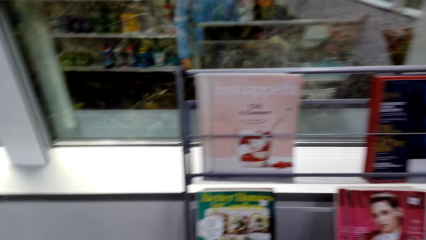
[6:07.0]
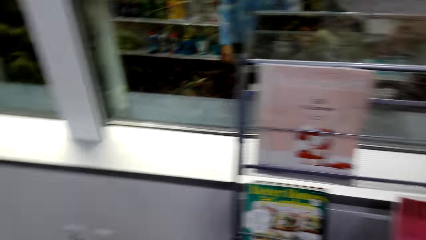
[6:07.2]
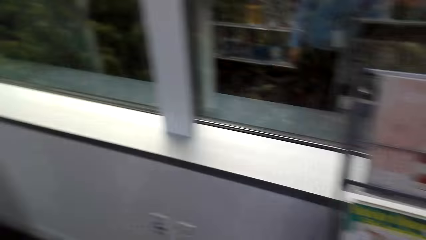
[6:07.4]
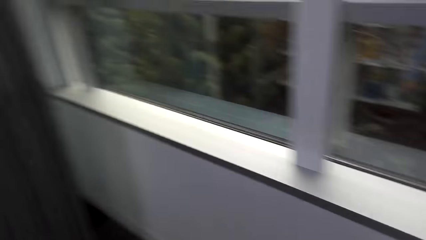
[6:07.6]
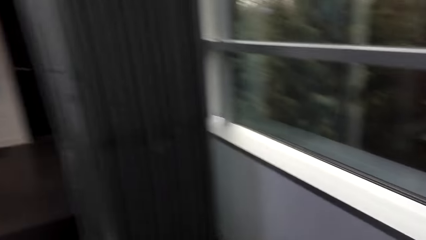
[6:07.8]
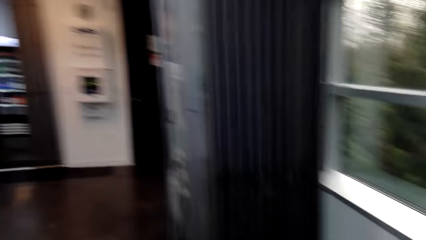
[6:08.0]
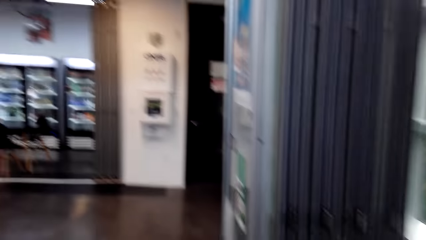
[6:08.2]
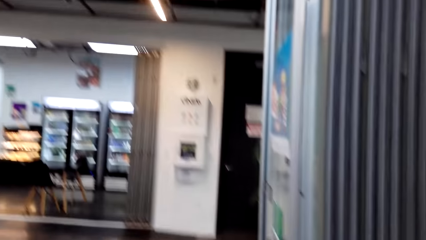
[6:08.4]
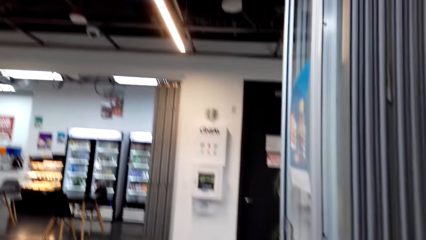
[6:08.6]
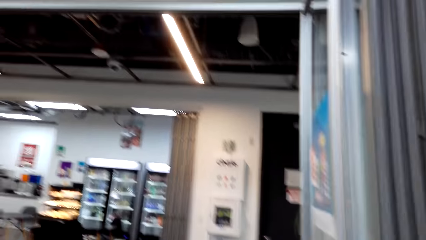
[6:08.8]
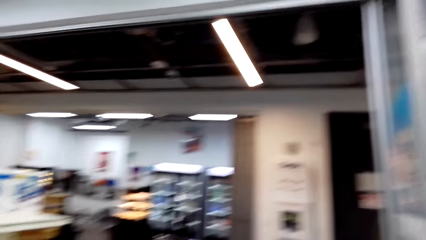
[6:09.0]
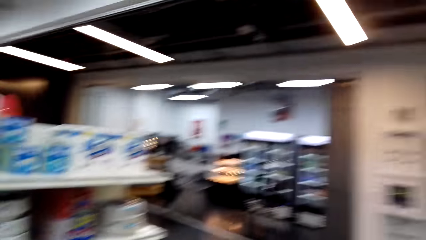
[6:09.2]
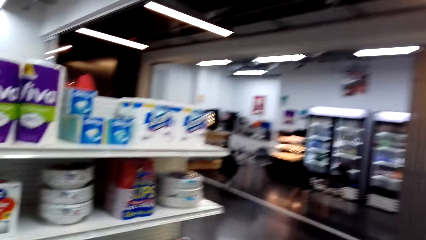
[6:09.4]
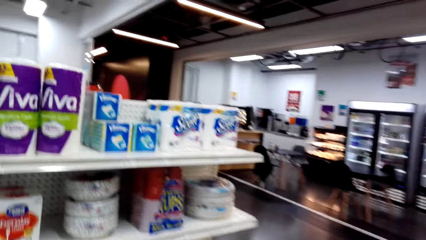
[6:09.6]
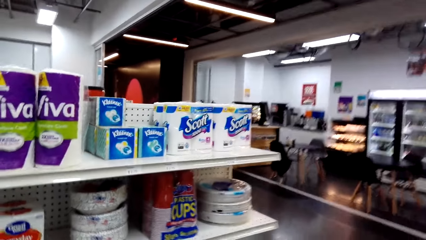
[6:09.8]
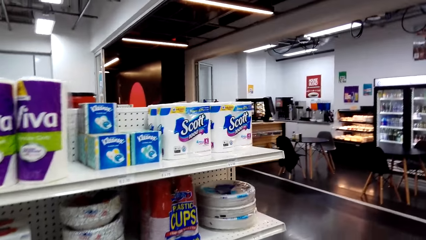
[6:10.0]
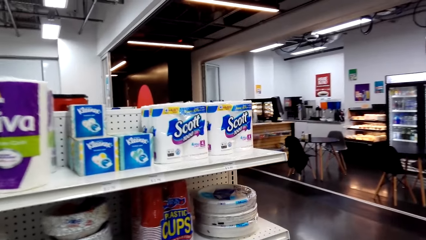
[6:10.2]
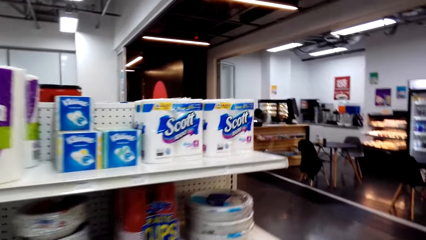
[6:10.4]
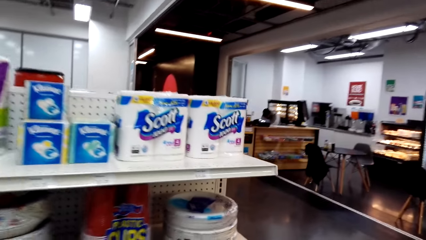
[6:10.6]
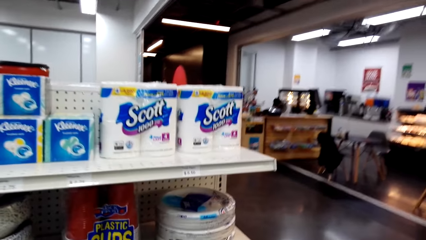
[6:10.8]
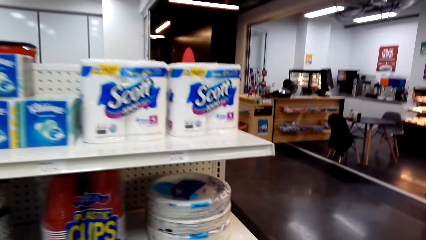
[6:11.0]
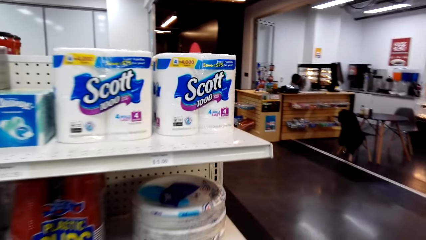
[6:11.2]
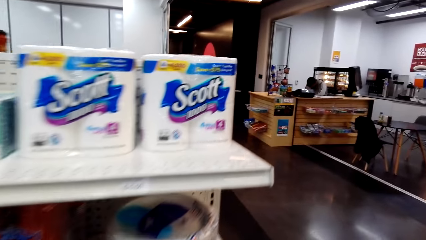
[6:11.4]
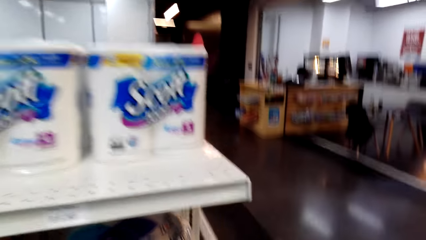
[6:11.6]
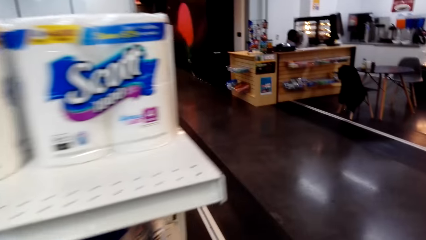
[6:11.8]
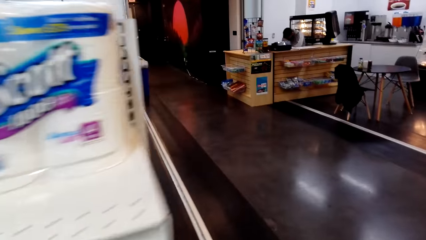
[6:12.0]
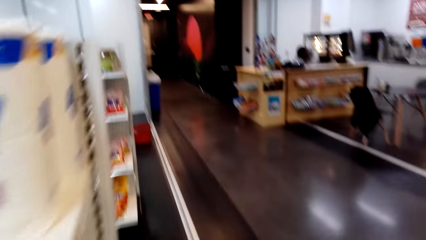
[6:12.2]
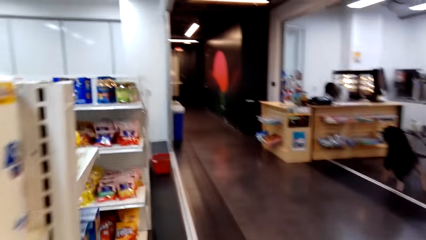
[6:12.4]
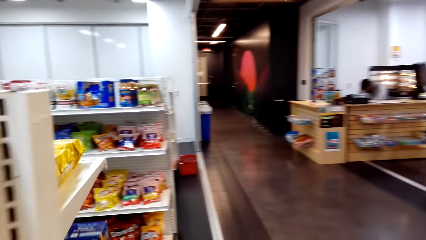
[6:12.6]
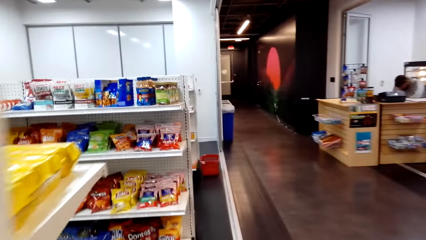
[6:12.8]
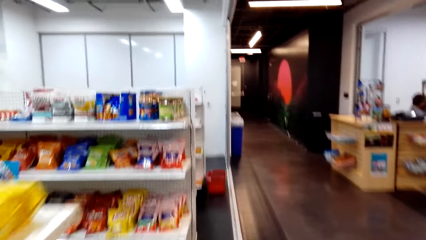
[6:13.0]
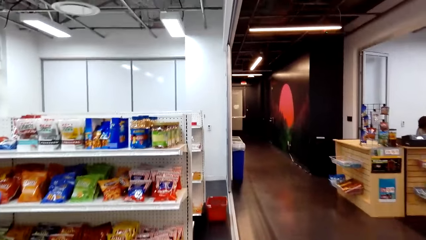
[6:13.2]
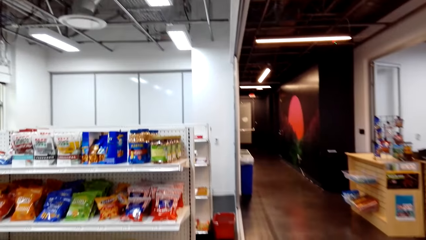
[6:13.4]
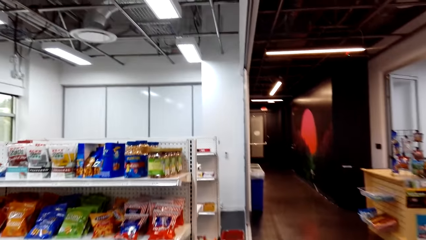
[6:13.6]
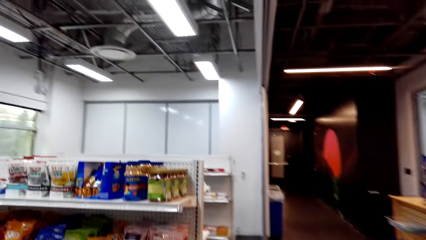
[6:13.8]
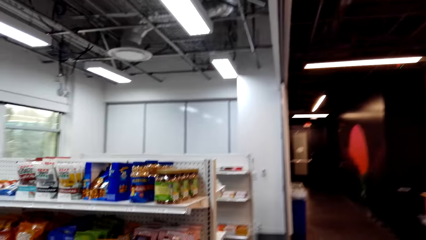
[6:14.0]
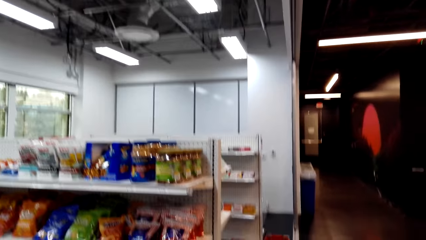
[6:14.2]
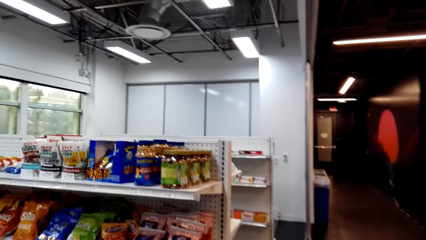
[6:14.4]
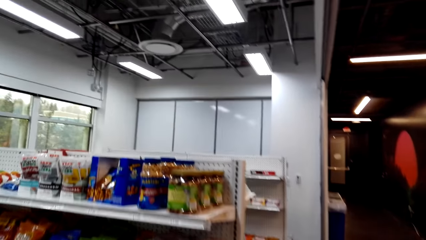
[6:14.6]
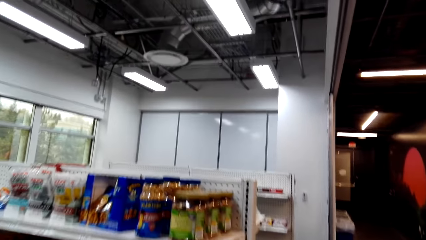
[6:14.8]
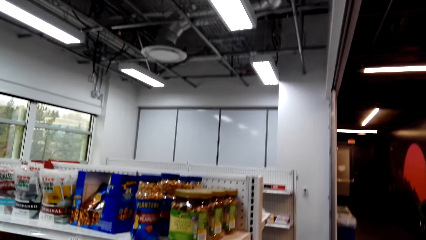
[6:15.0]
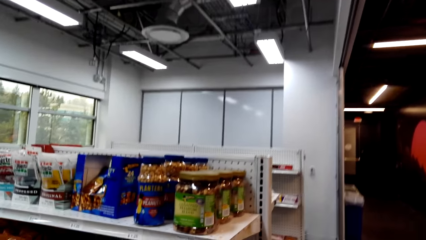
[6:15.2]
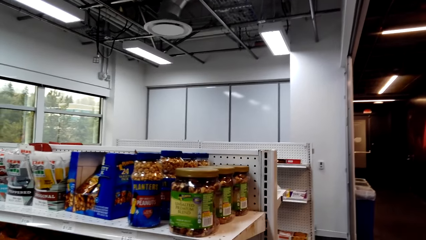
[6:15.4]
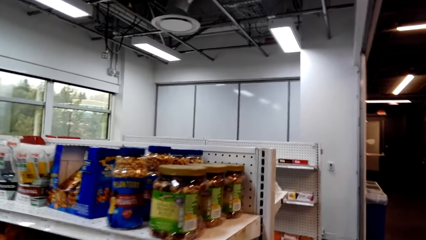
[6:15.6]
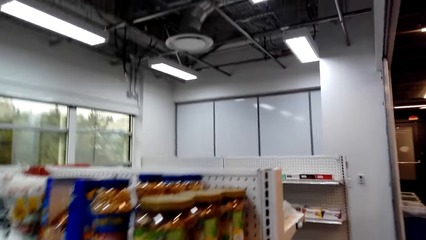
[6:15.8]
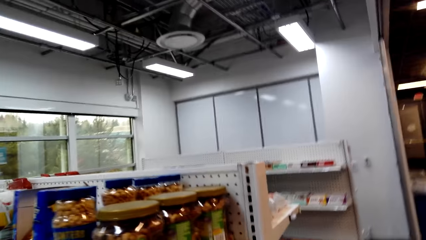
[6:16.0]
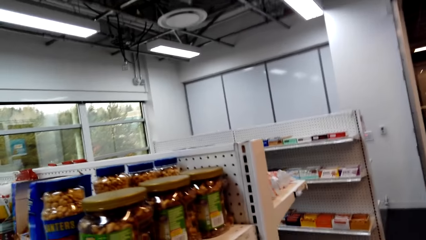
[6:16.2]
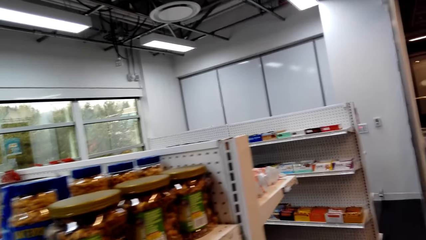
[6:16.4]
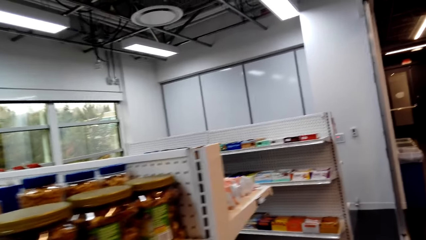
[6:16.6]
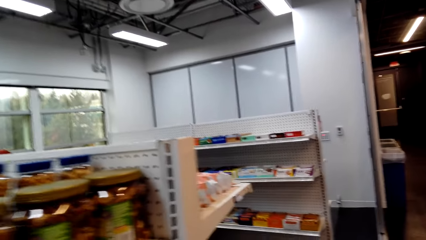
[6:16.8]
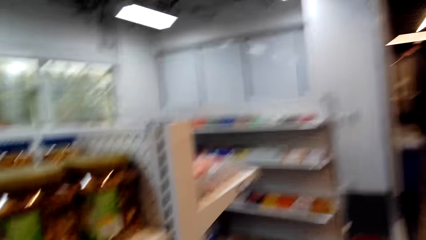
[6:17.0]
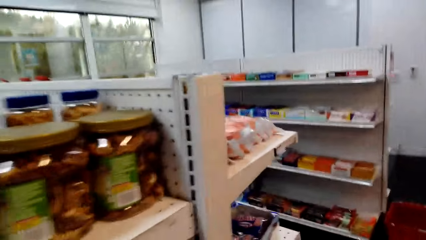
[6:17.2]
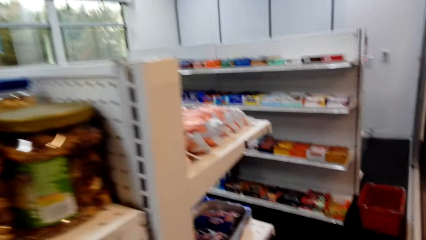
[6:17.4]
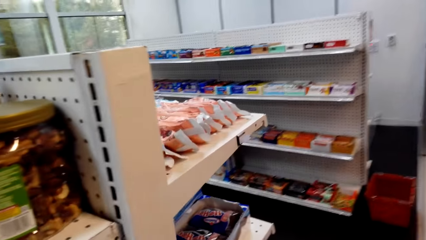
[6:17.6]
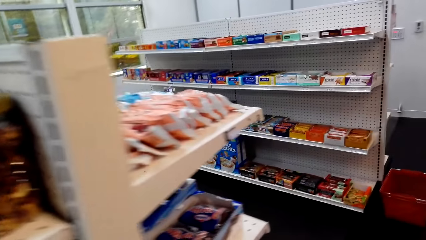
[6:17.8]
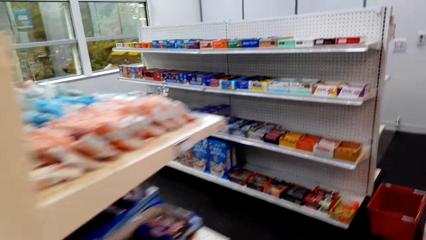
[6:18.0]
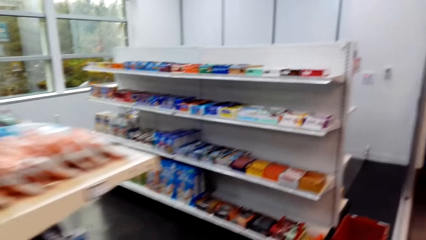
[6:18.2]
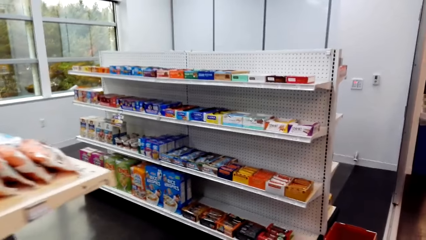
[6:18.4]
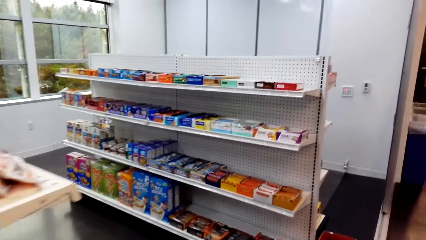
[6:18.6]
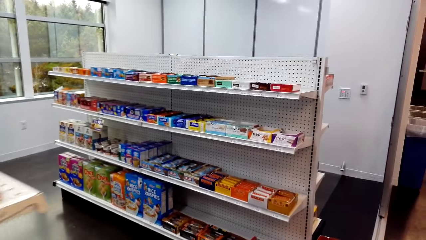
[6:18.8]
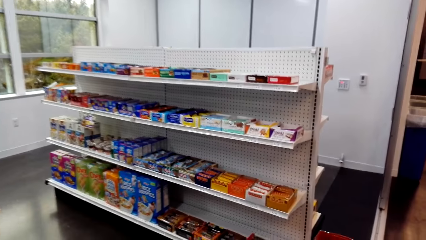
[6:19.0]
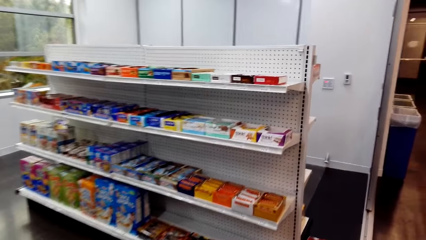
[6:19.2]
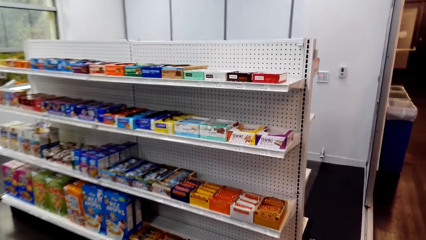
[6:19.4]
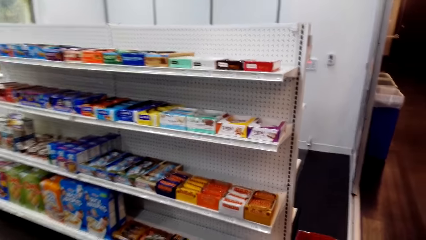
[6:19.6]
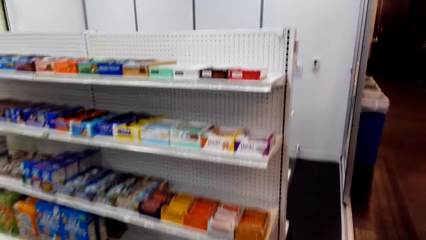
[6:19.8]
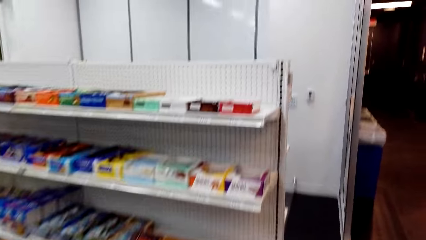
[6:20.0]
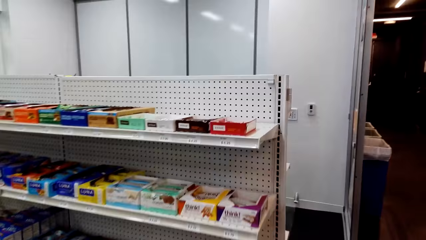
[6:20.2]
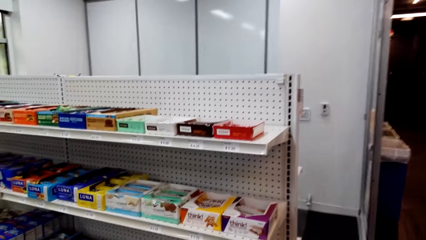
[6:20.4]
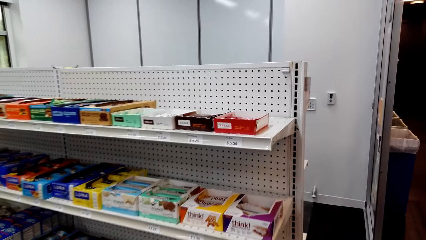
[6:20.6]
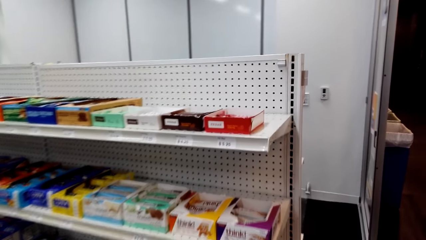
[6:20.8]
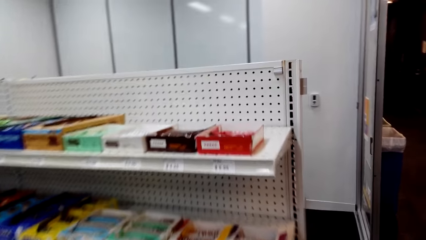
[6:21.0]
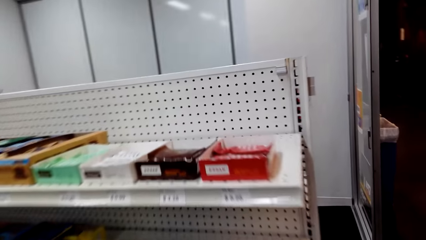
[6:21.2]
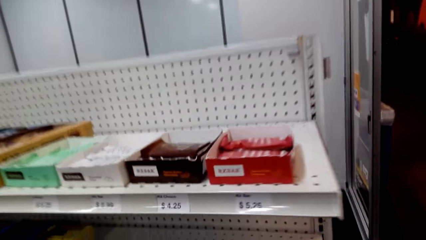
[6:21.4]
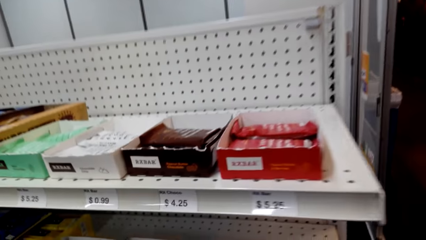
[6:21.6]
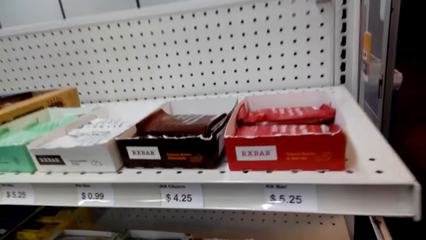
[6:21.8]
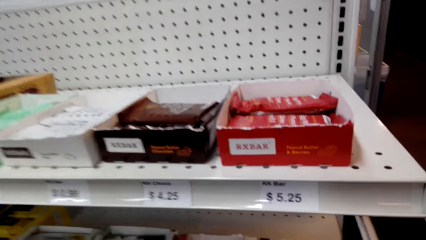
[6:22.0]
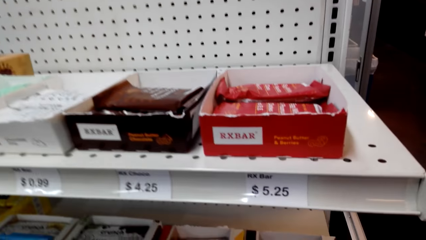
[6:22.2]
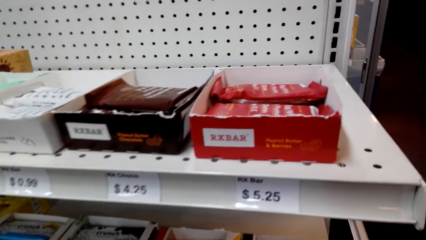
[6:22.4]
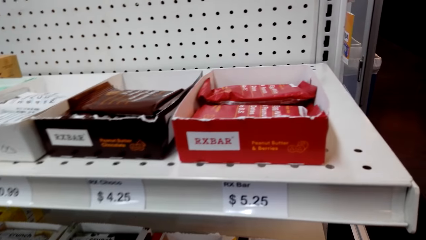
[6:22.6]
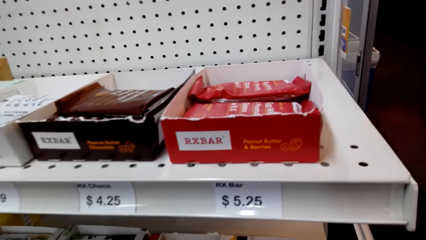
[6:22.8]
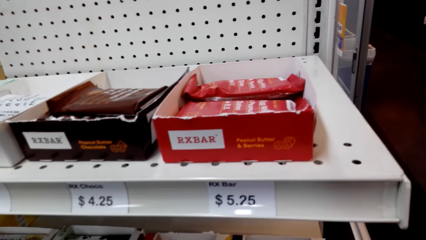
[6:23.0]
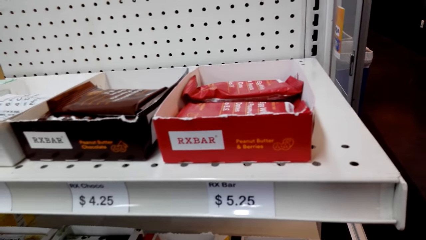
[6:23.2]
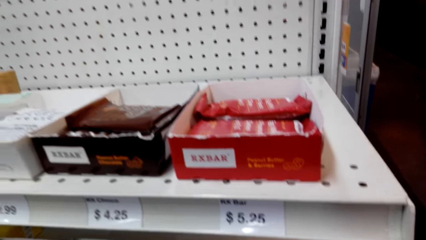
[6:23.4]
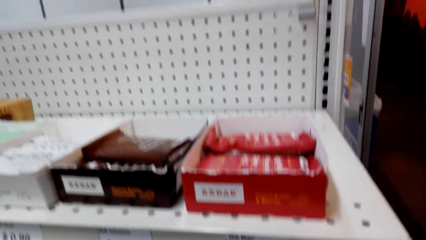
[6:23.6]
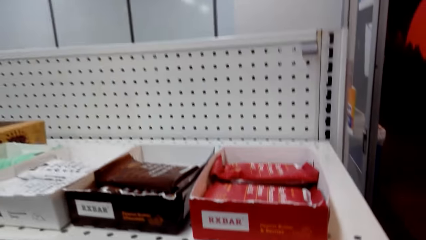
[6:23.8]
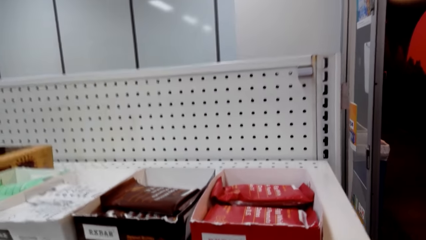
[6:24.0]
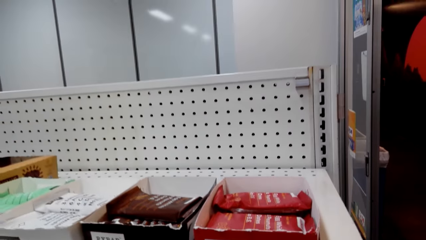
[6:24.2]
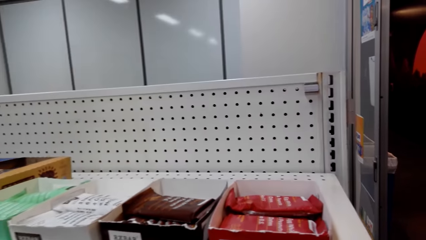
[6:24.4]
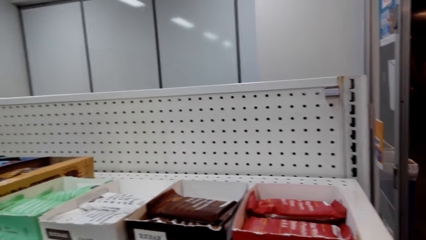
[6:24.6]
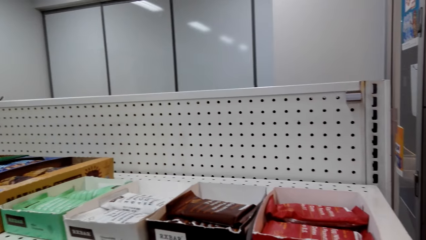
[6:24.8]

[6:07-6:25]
The camera wearer walks around a supermarket. They look around the supermarket.
